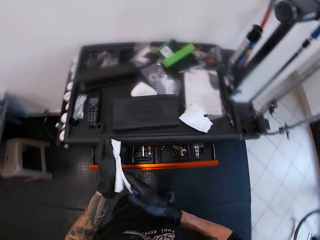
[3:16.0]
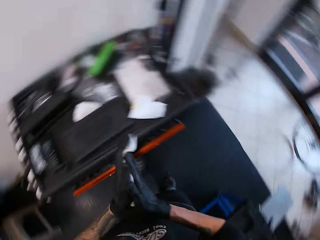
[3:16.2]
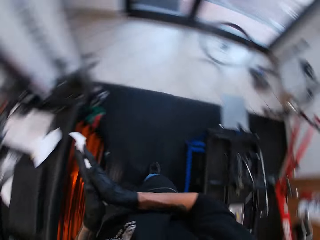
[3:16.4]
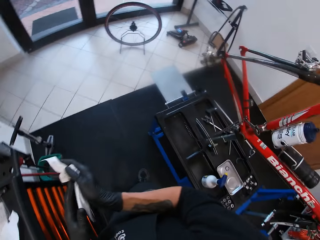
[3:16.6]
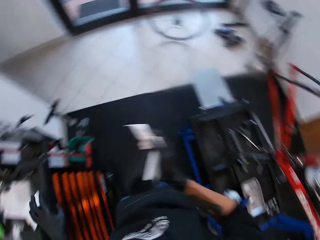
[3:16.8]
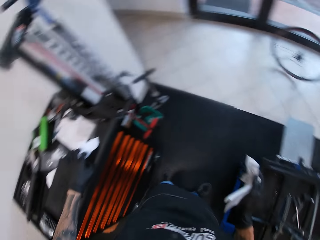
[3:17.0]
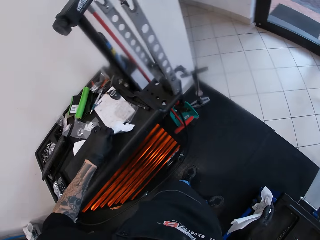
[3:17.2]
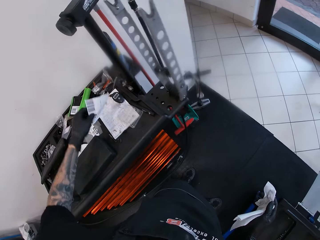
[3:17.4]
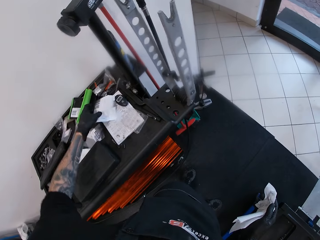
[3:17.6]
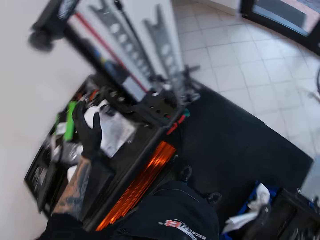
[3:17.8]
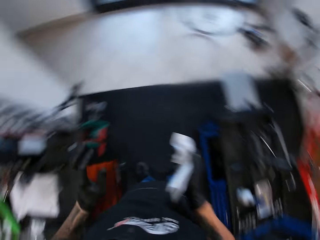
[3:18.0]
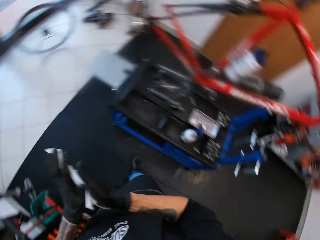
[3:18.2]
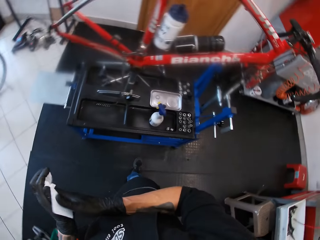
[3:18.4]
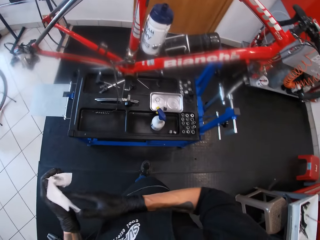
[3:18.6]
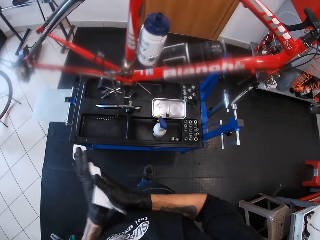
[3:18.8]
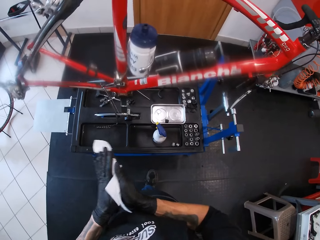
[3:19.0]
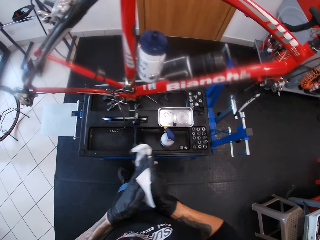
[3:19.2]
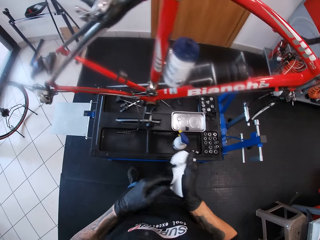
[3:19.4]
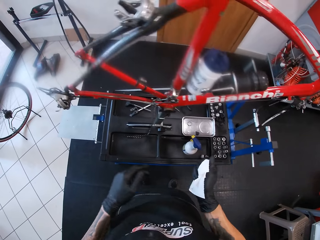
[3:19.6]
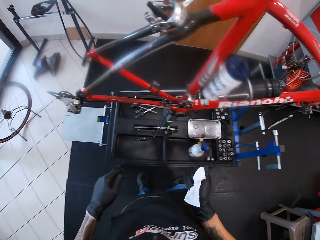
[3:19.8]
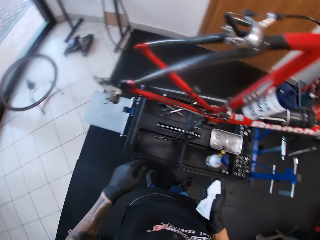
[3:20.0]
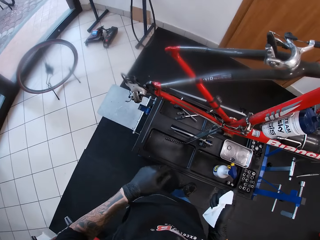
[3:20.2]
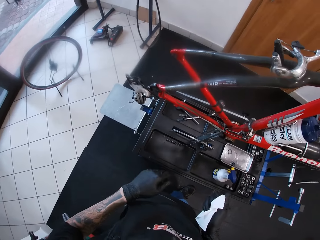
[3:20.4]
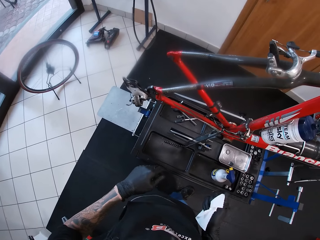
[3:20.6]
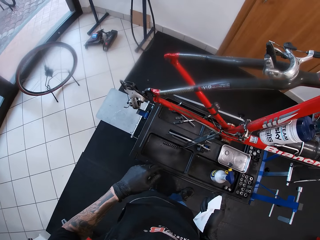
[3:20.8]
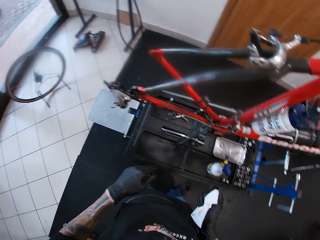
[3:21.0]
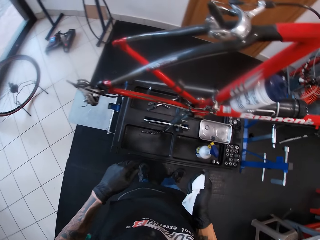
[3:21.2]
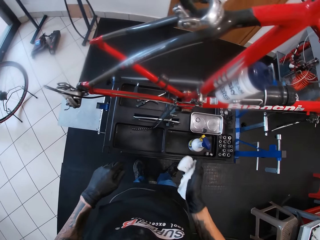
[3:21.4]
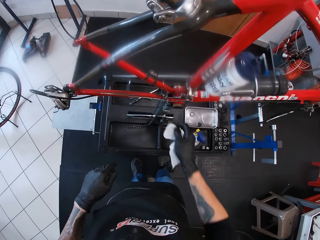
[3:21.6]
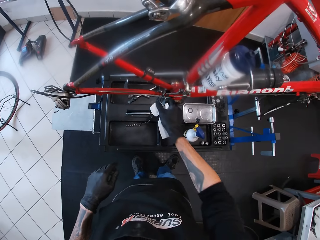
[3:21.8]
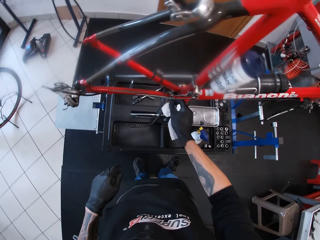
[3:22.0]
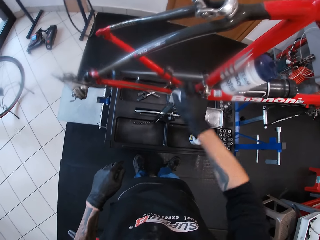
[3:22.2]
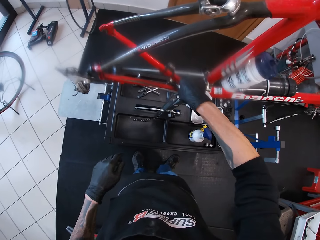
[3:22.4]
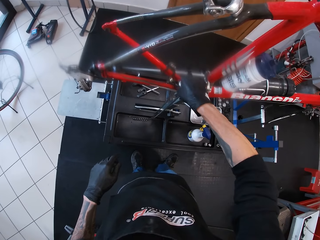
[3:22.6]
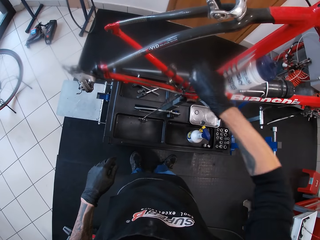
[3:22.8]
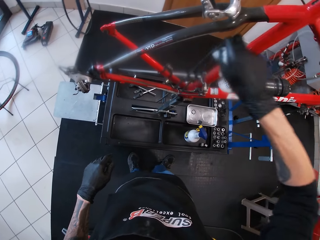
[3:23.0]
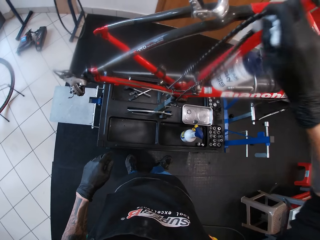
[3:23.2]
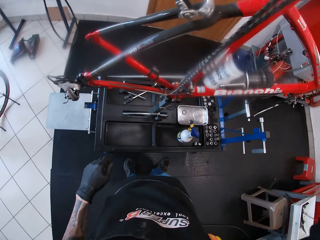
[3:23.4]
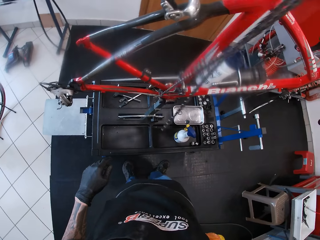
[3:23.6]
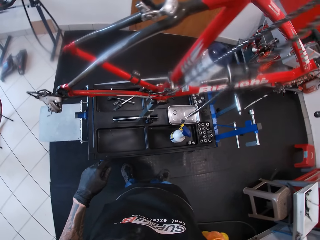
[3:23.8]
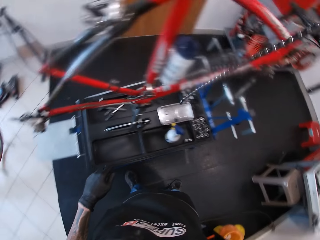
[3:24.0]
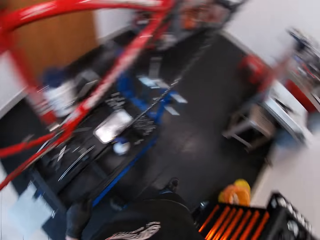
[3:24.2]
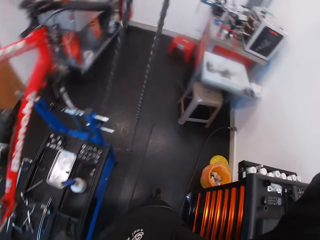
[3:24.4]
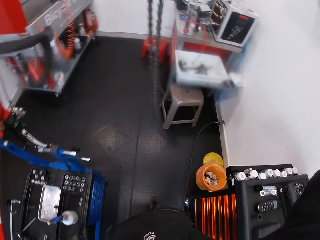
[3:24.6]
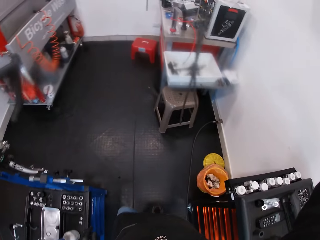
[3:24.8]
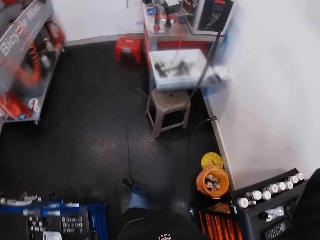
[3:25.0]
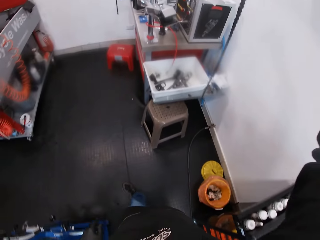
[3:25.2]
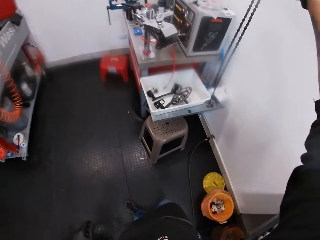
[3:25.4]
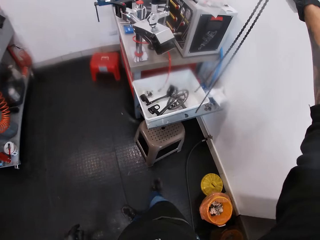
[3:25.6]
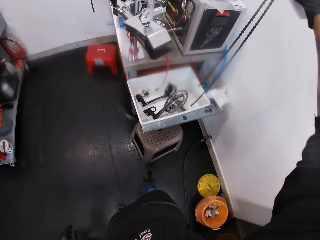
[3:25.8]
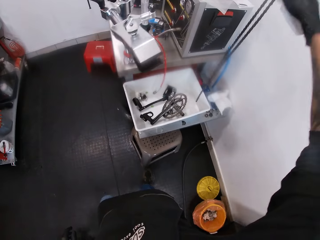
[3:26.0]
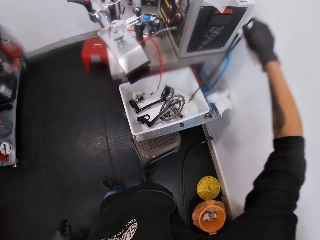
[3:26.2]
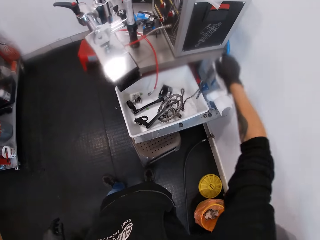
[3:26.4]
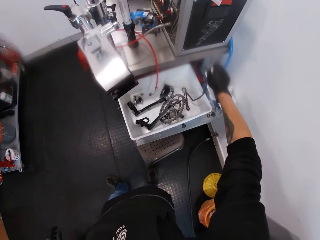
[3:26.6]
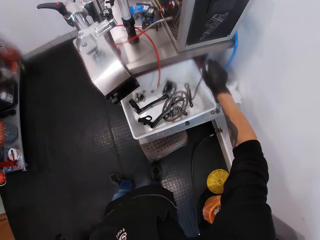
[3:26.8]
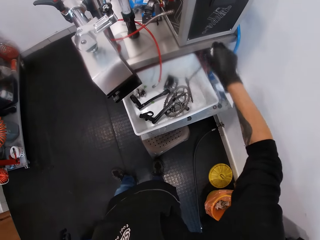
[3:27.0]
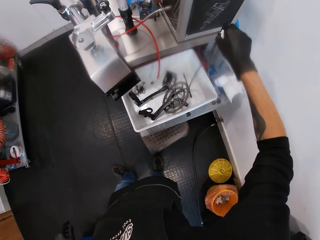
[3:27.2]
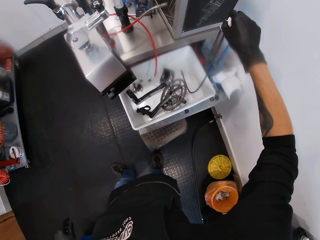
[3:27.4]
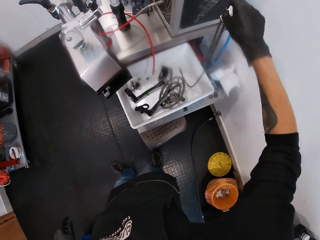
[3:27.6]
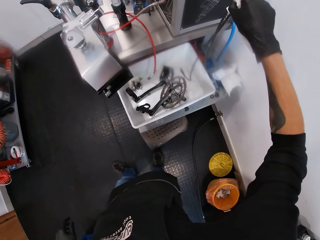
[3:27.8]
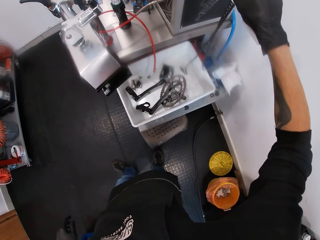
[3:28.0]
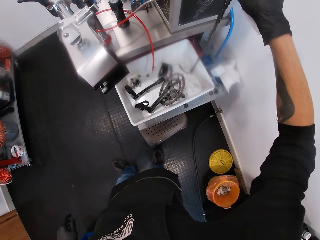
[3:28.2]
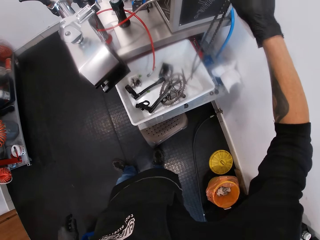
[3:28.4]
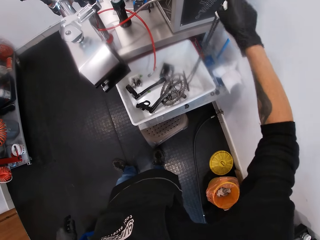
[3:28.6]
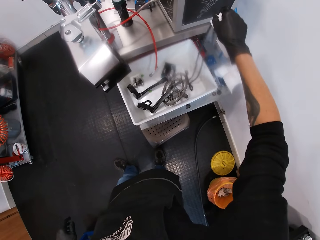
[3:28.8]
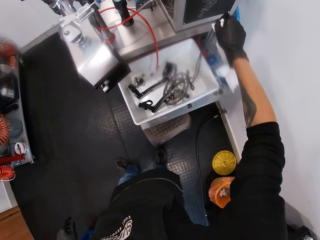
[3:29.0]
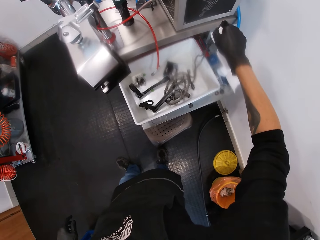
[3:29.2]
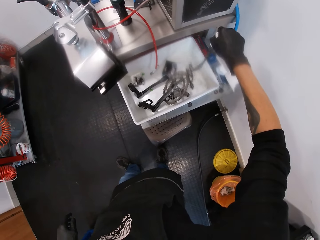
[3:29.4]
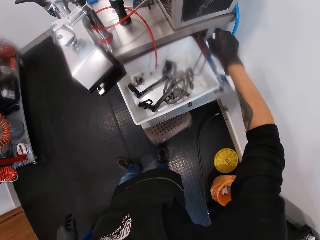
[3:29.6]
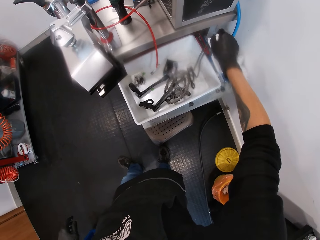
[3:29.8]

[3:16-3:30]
The camera wearer picks up a piece of paper on the work bench with his left hand. He drops the piece of paper in his left hand on the work bench. He moves the paper. He cleans his hands with the tissue paper in his right hand. He removes his left hand from the tissue paper. He picks up the bicycle chain from the work bench with his right hand. He pulls the chain. He drops the bicycle chain in his right hand in the plastic container on the work bench. He moves around.

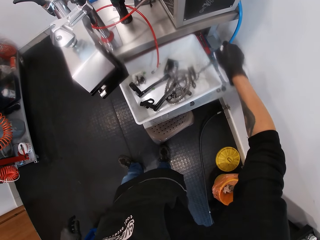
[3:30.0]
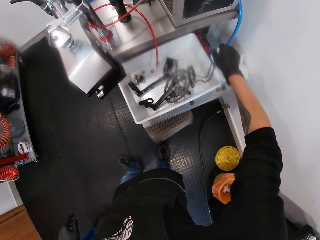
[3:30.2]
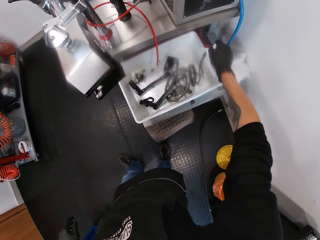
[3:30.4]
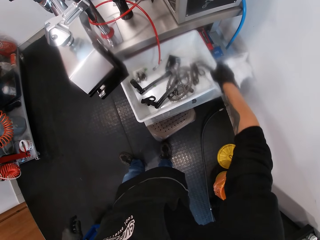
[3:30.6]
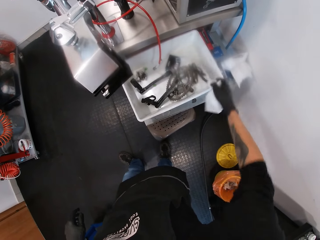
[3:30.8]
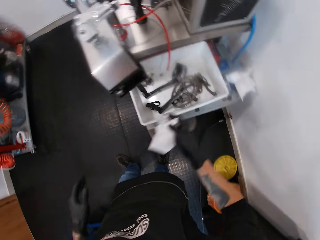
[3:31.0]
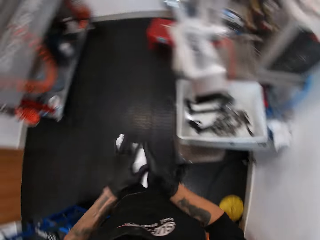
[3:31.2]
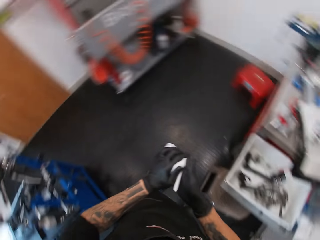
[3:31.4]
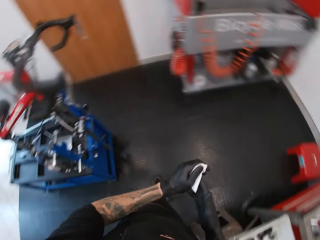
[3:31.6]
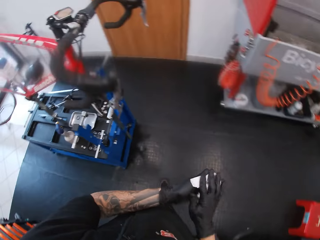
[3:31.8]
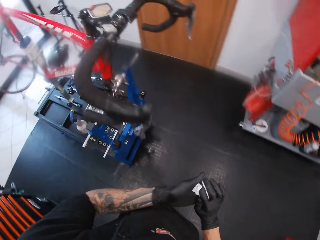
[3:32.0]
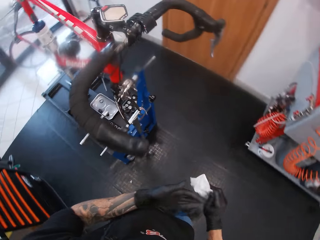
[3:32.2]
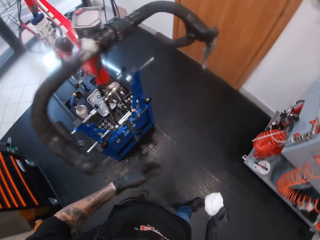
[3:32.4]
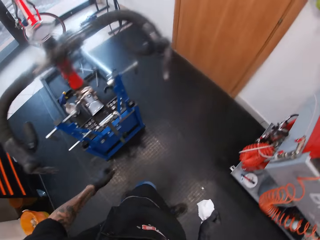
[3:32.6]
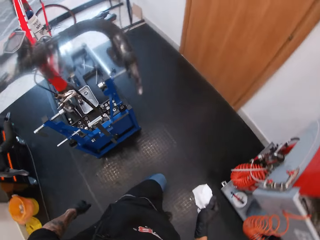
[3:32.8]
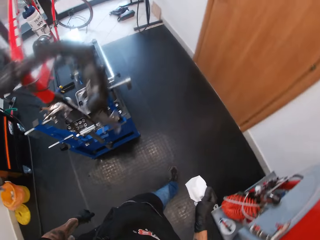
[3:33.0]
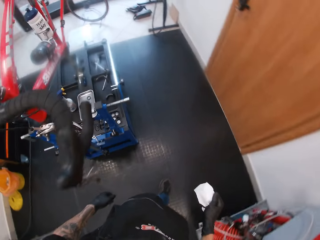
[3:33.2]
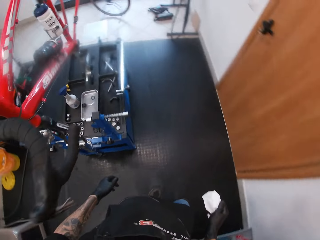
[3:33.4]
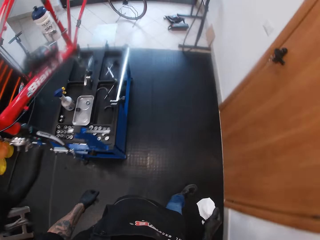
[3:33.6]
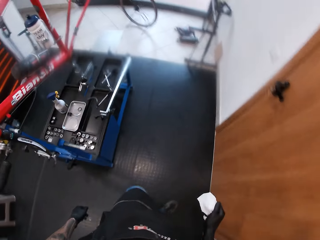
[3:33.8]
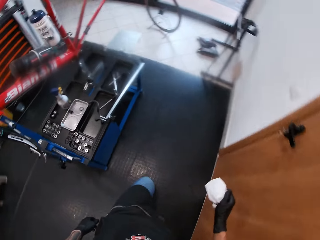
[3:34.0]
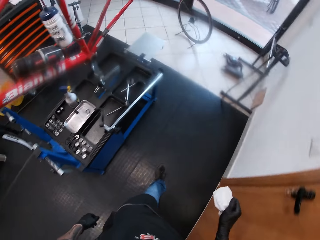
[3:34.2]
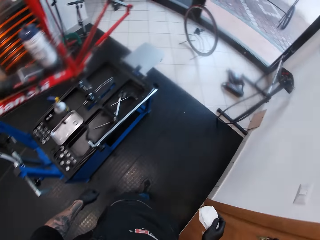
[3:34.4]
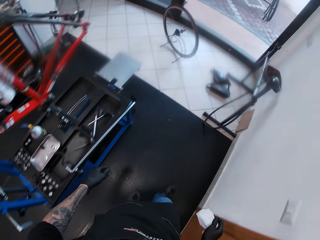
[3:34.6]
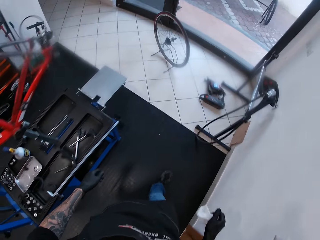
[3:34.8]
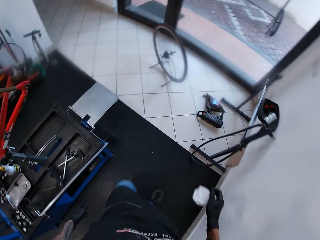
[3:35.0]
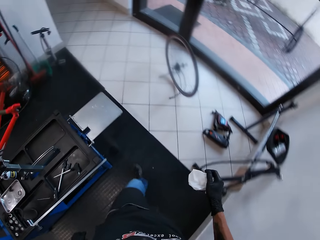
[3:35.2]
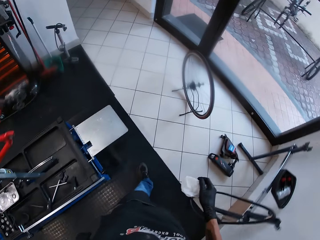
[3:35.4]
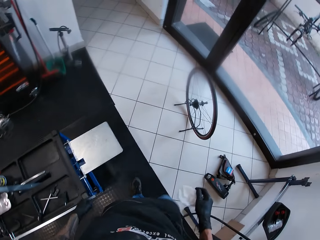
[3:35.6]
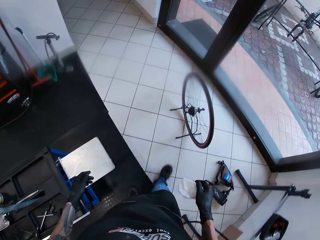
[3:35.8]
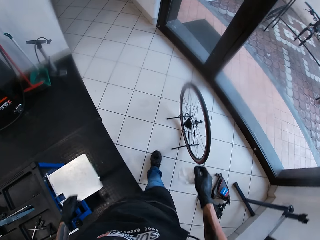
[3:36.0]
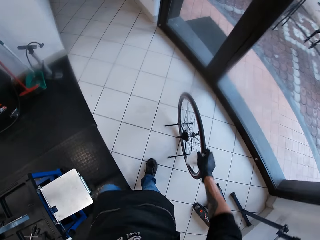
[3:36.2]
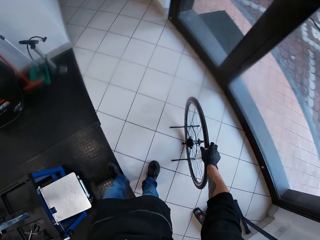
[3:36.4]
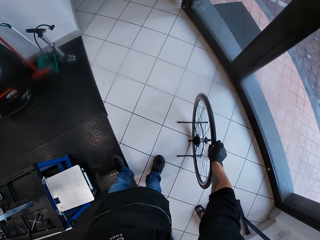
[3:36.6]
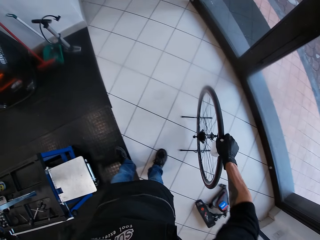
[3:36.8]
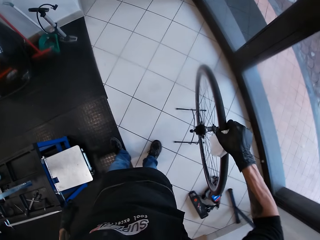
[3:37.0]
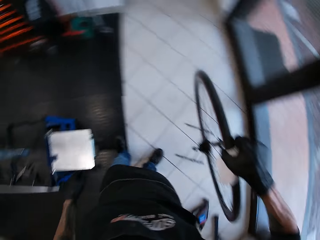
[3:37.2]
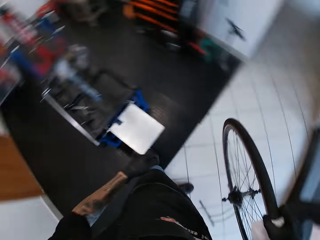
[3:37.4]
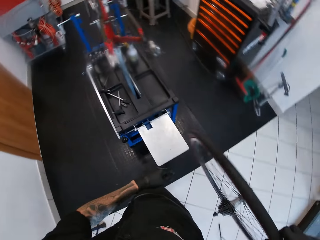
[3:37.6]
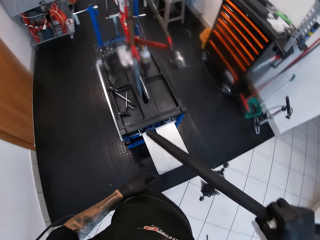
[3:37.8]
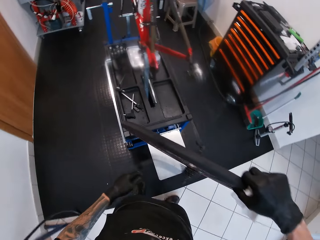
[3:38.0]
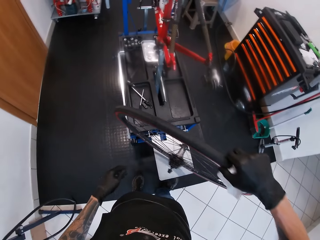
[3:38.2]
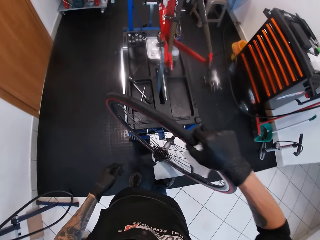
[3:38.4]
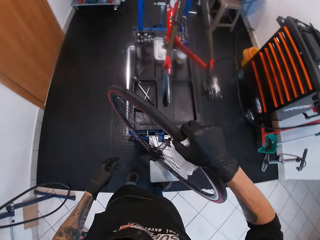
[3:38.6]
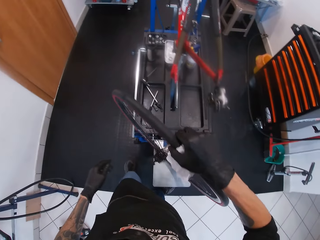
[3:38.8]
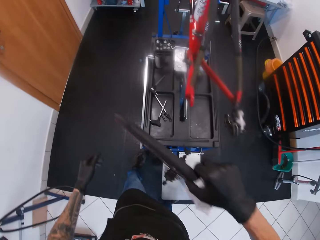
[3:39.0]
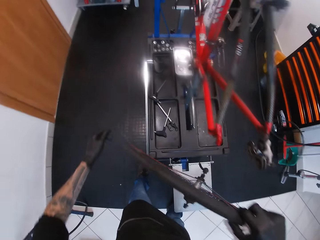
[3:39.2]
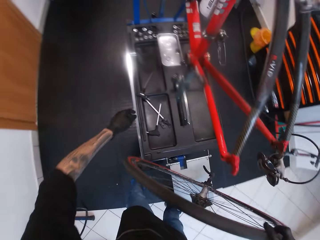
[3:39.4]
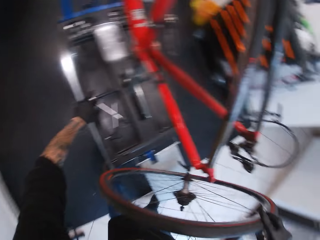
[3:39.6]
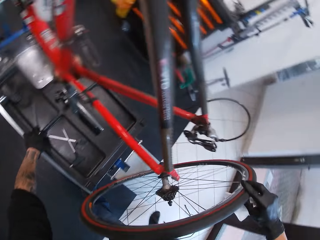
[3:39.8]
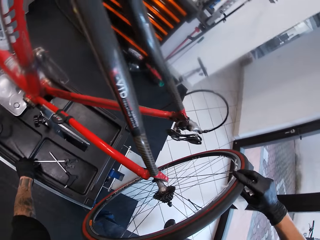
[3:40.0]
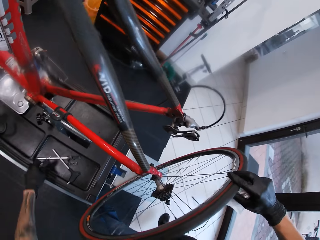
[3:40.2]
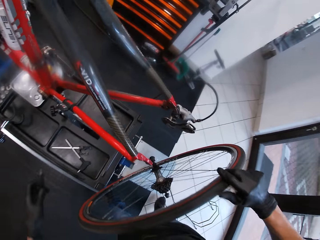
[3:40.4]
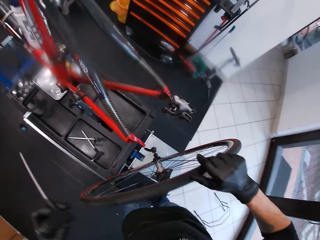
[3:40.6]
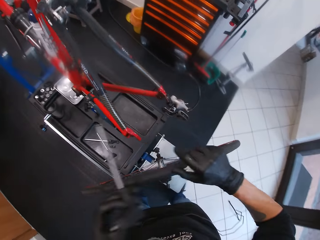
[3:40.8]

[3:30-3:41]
The camera wearer cleans his hands with the tissue paper in his right hand. He moves around. He picks up a bicycle wheel from the floor with his right hand. He puts the wheel on the work bench with his right hand. He moves around. He picks a dual axle from the work bench with his left hand.
